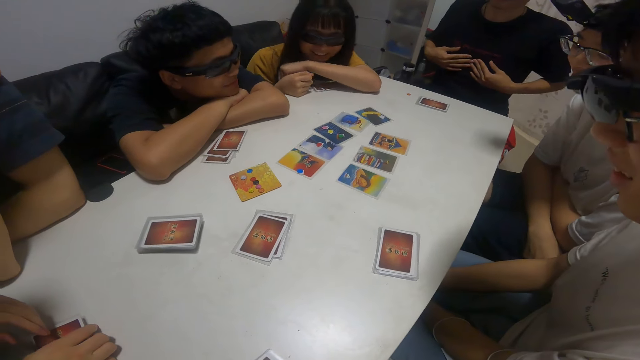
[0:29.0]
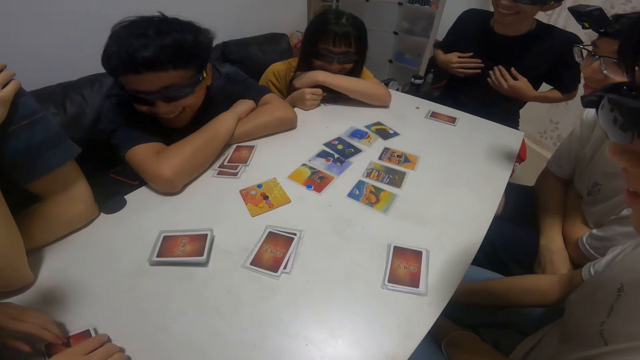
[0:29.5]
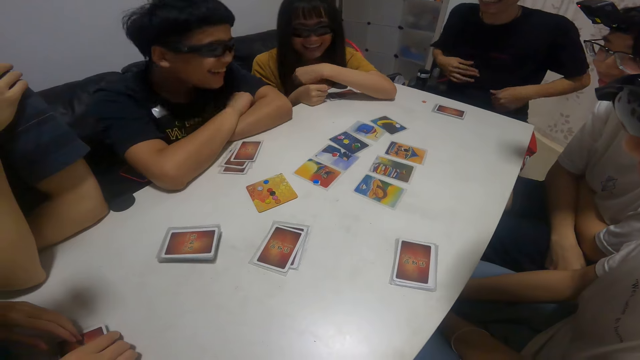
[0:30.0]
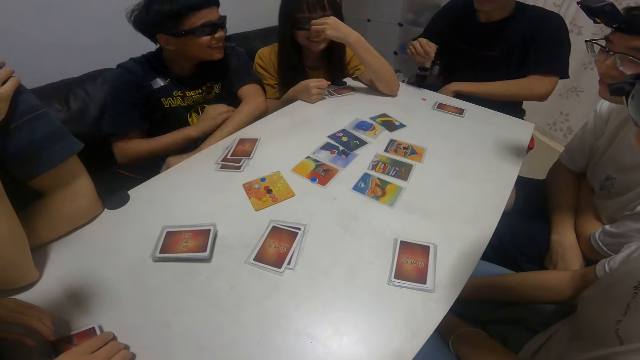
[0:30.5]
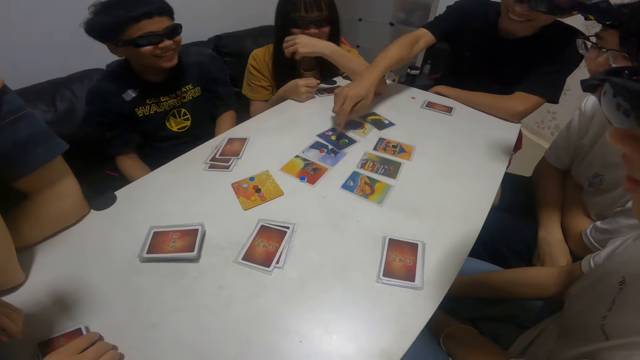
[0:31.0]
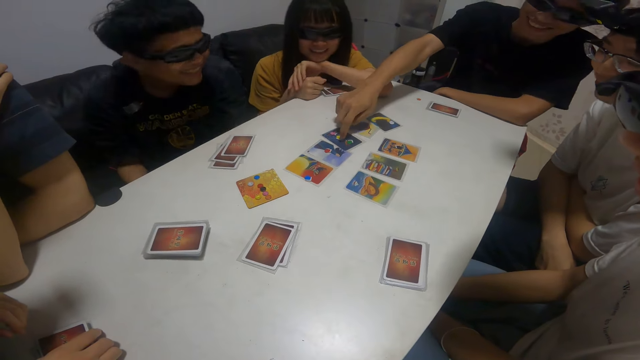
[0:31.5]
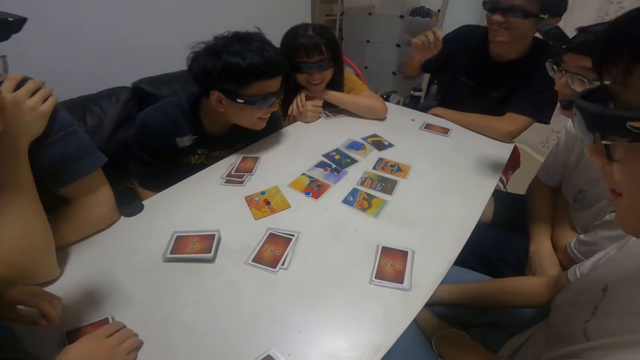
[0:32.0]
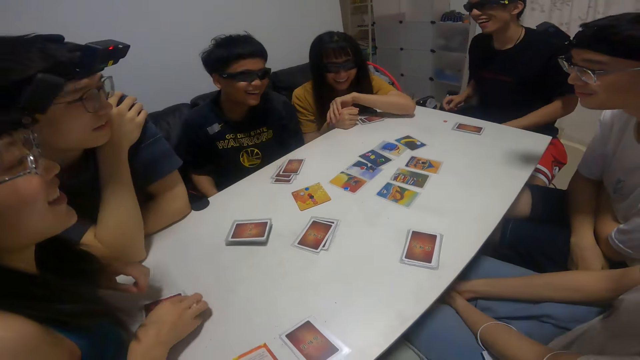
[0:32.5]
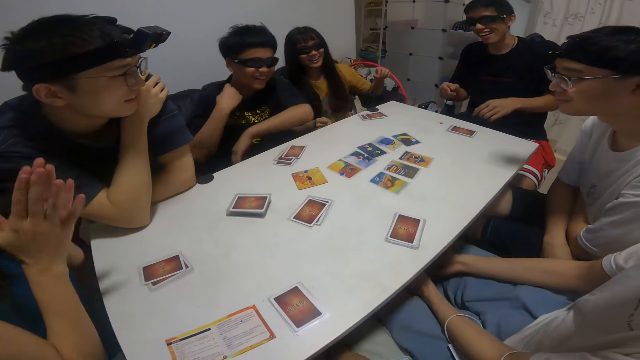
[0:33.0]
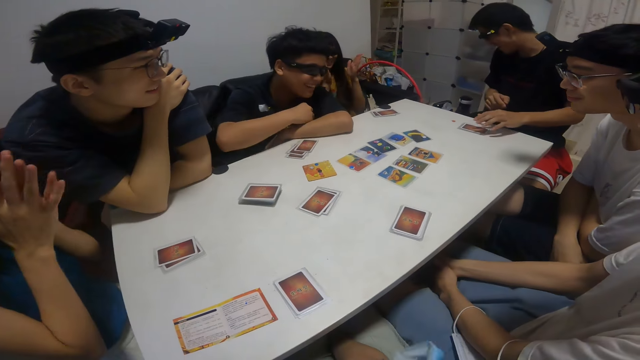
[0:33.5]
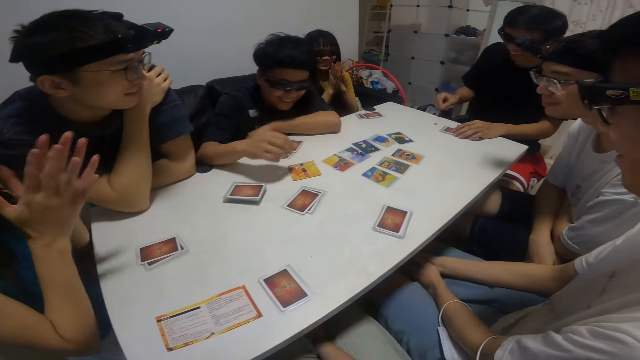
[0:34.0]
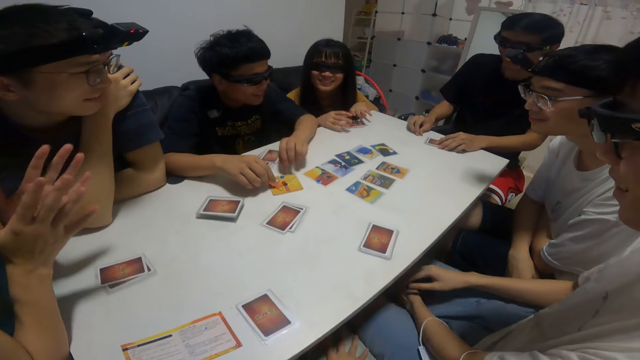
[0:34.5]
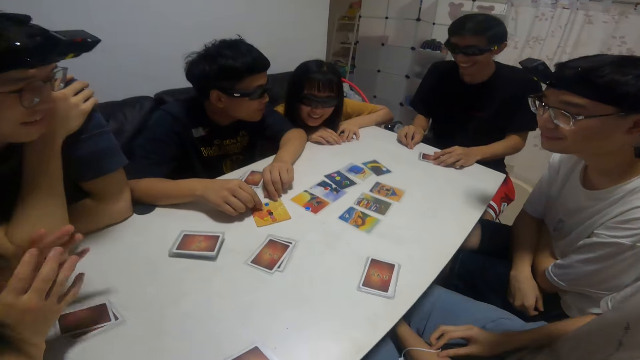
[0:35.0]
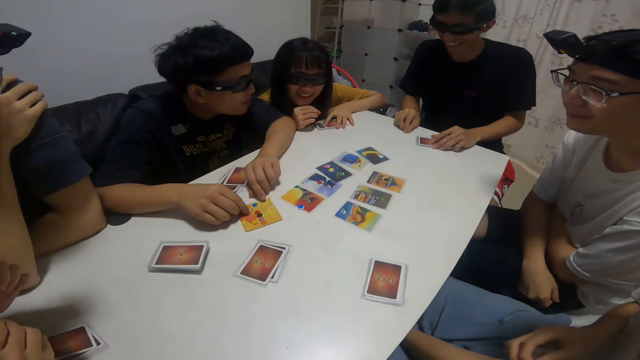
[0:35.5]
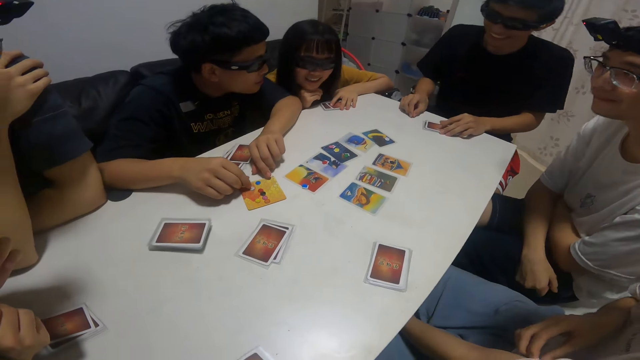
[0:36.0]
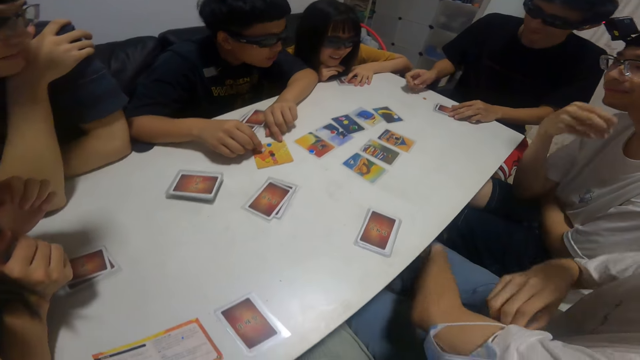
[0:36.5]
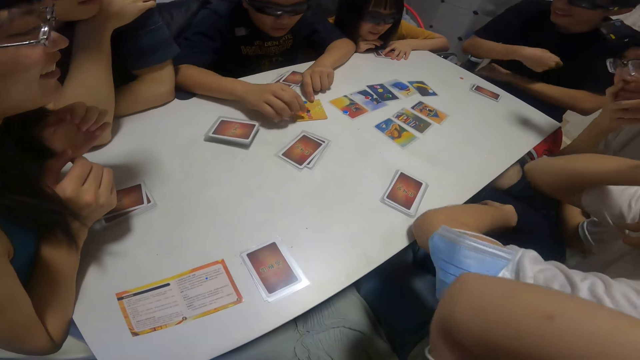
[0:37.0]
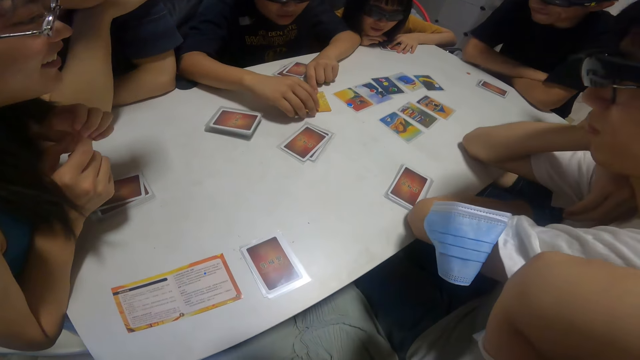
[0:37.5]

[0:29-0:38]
A man converses. Another man picks up the cards. A boy touches a card with his right hand. The camera wearer looks at the other man and the first man. A girl claps. Another girl claps. The boy touches a card with his right hand. Another boy arranges buttons on the card with his right hand.

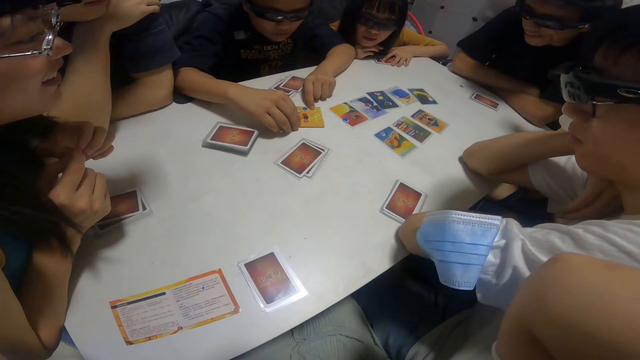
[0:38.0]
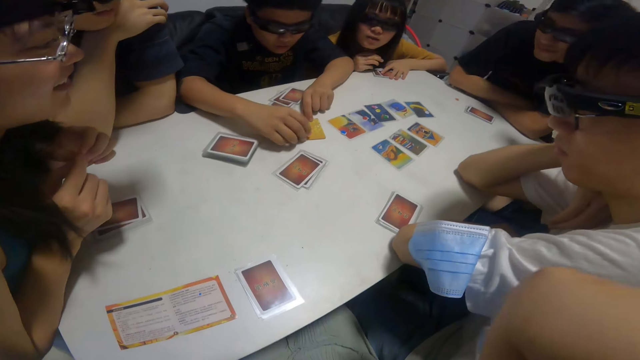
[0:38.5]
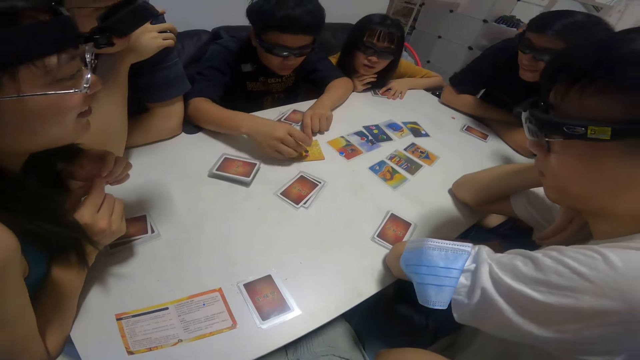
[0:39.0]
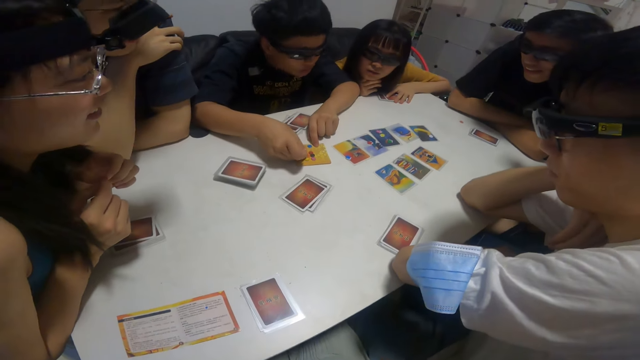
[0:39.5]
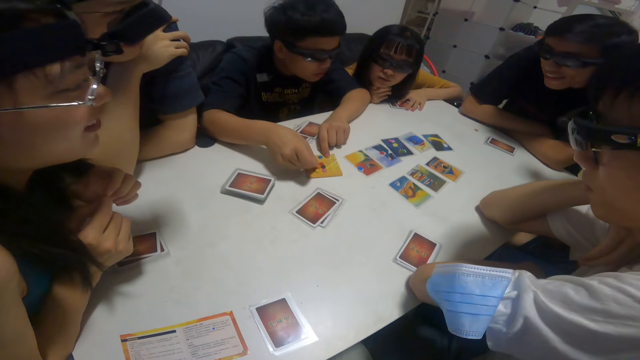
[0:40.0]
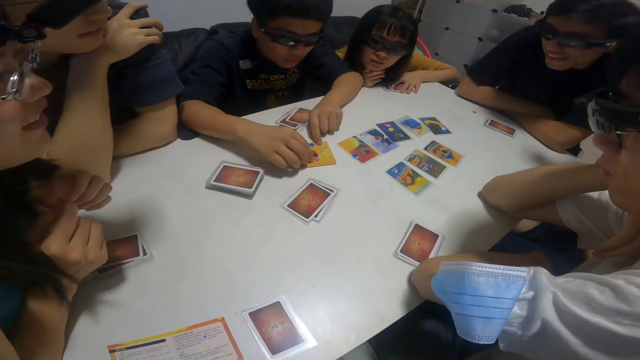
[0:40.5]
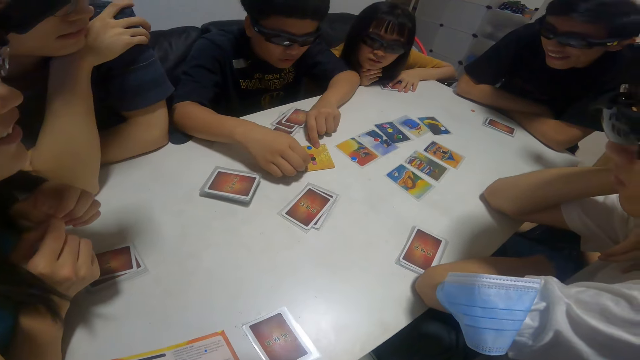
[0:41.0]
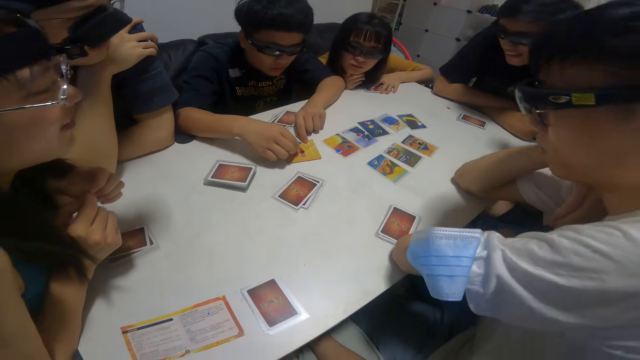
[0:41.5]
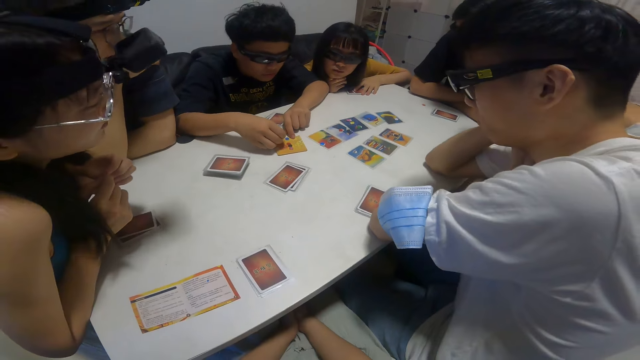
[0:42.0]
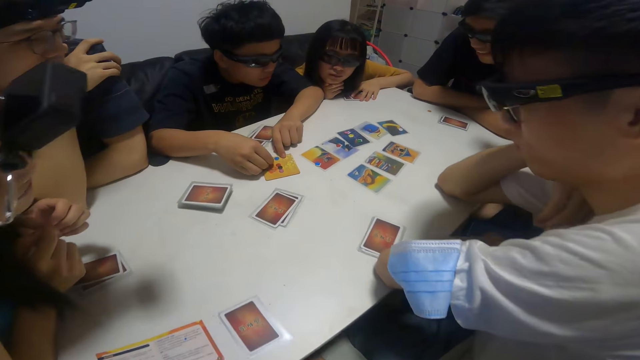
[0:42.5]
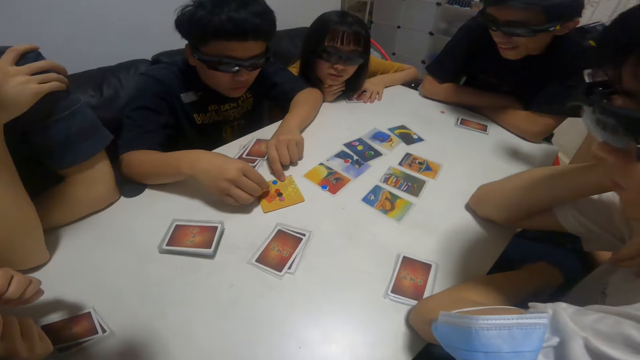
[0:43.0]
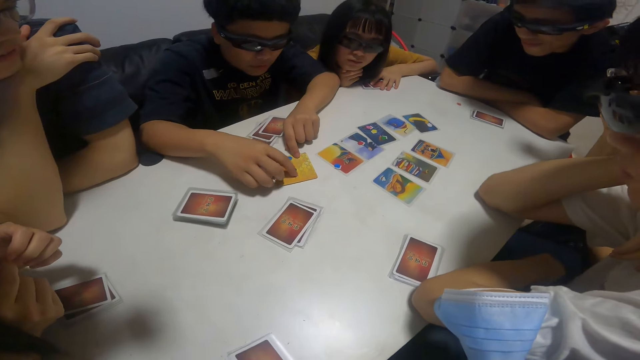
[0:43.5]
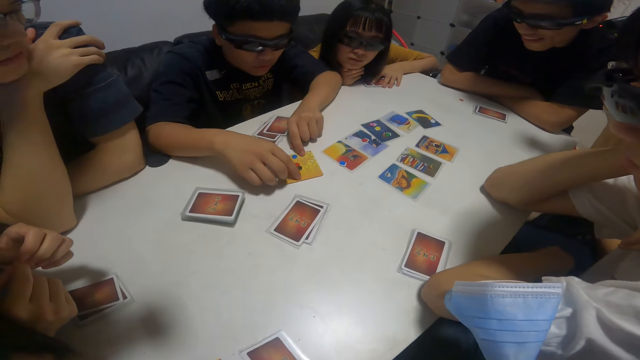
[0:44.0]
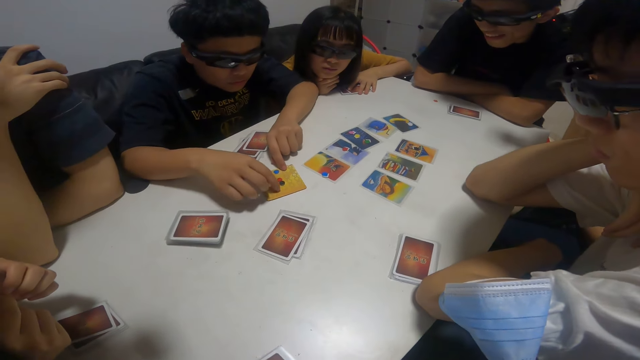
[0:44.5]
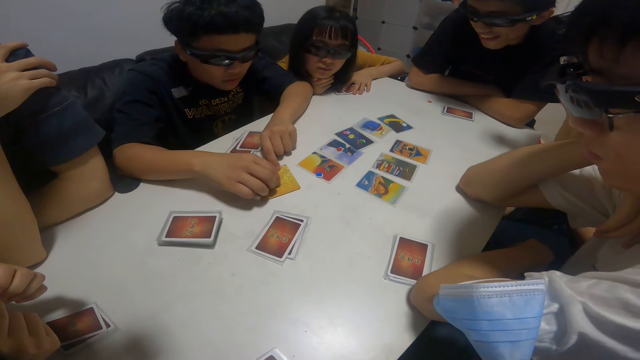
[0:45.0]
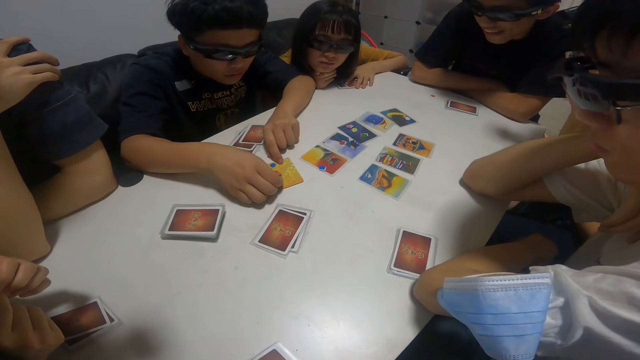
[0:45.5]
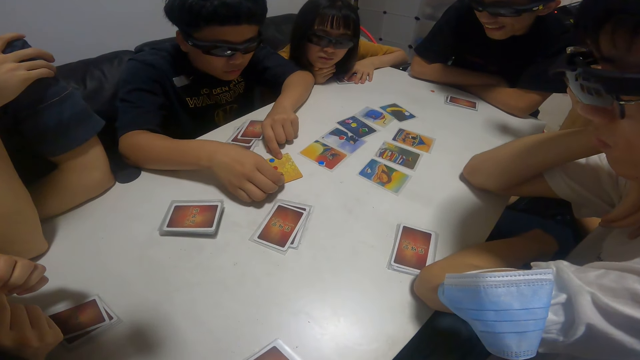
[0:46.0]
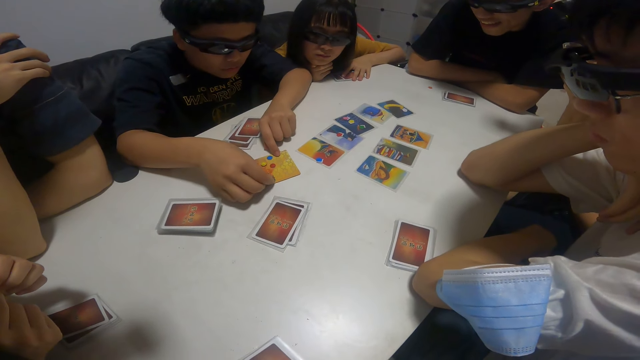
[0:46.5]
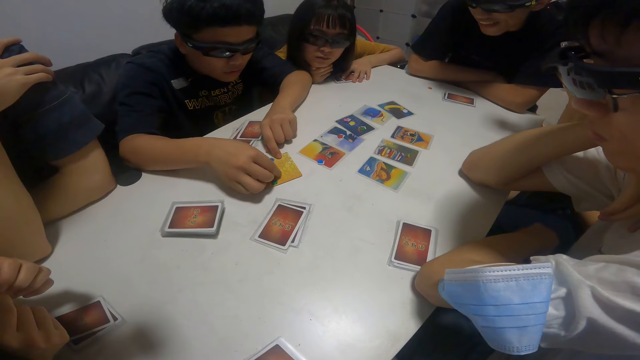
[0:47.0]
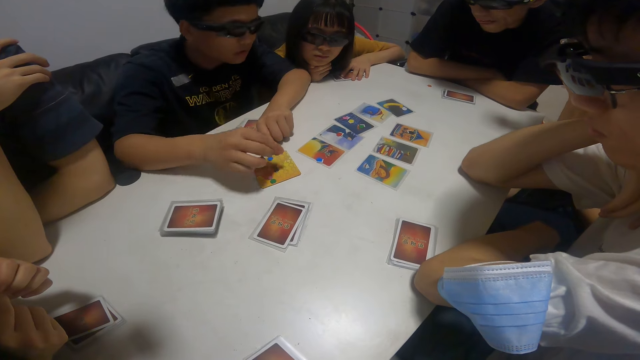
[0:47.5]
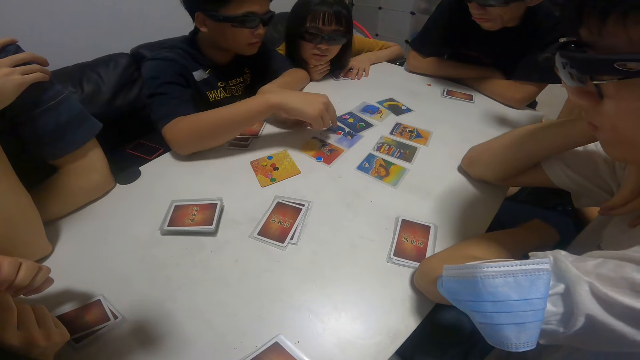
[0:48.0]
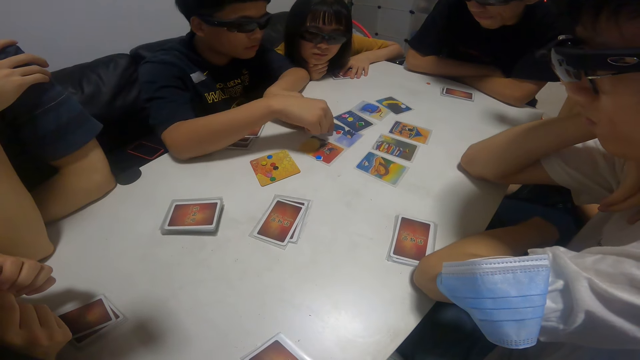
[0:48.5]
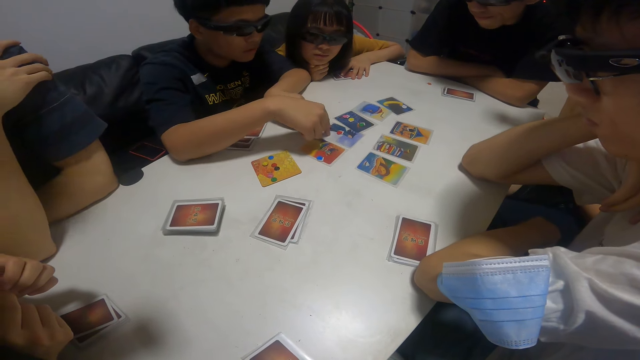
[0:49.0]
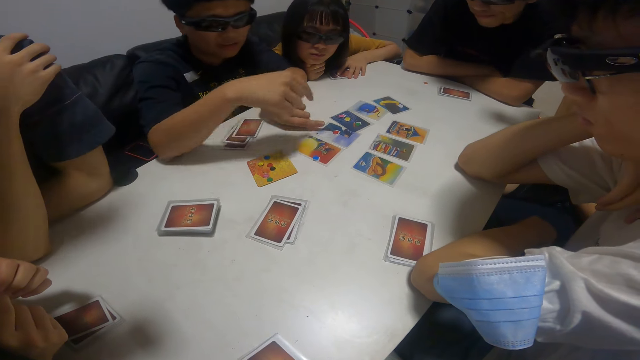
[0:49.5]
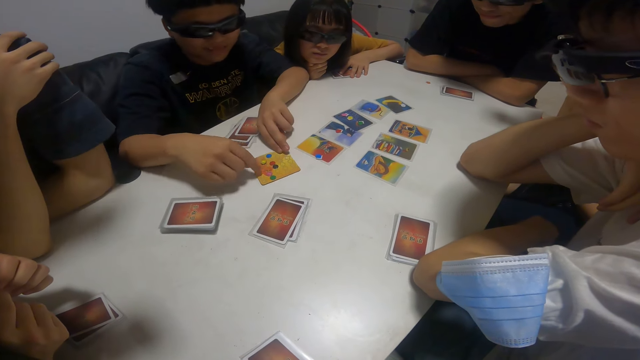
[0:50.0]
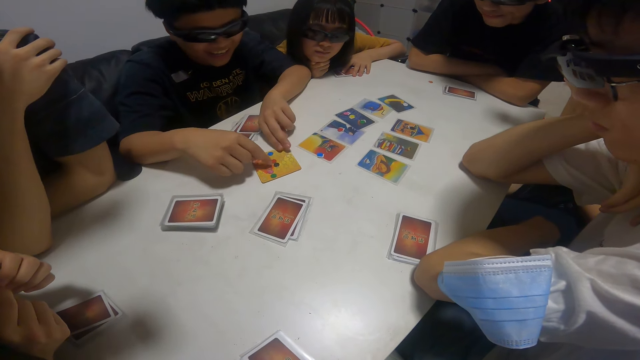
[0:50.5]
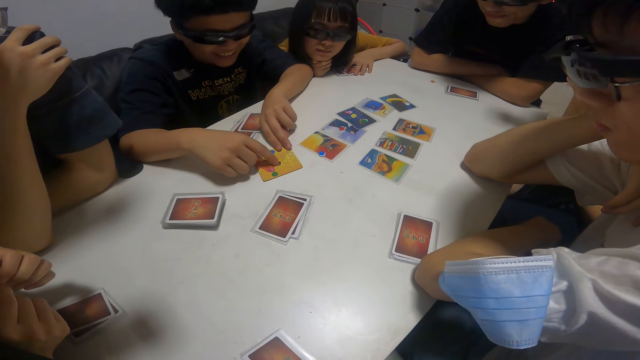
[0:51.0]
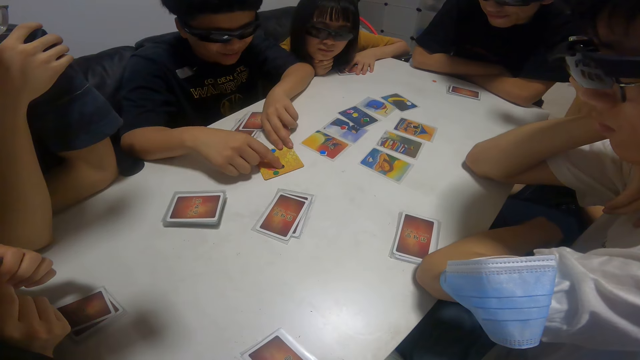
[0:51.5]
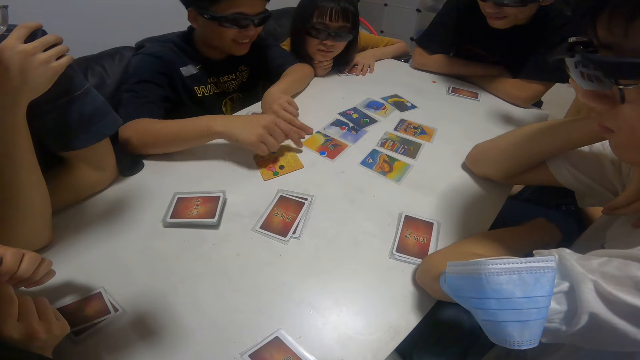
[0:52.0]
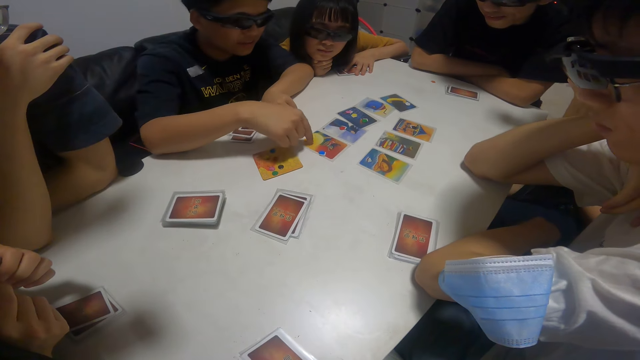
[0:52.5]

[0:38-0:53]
The camera wearer looks at the cards conversing. A man converses touching the cards. He does so again. The camera wearer looks at the cards. They converse with the man. The man touches the cards. The man counts something. A boy touches a card with his right hand. The man converses touching the cards. The boy touches another card with his right hand. The man counts something.
